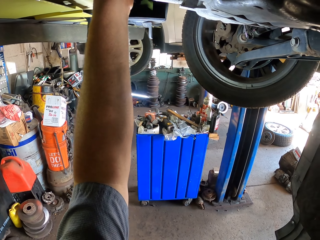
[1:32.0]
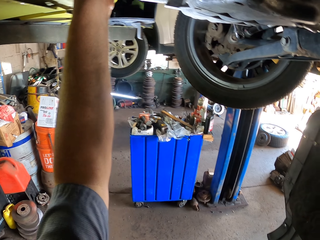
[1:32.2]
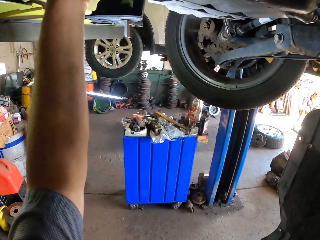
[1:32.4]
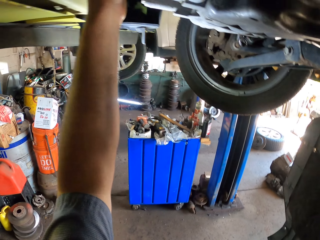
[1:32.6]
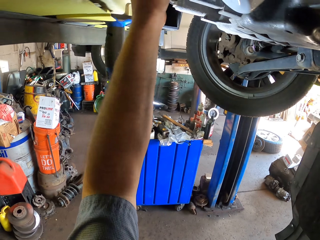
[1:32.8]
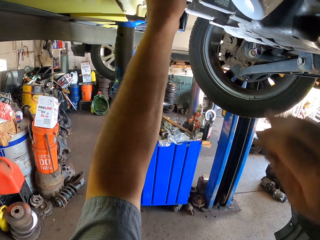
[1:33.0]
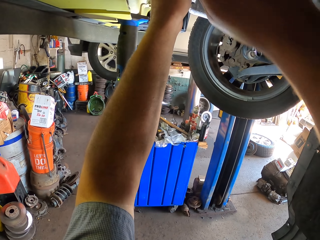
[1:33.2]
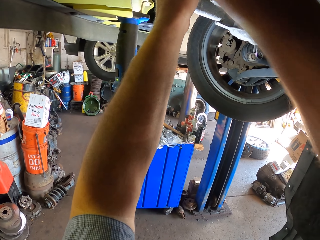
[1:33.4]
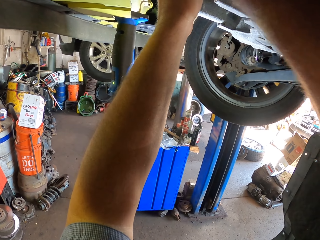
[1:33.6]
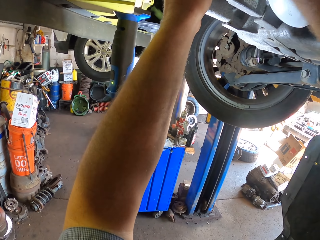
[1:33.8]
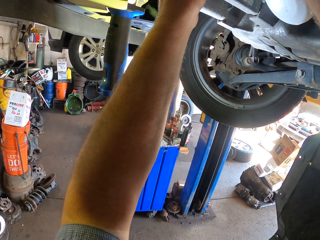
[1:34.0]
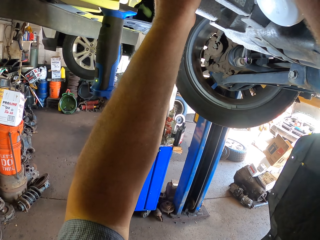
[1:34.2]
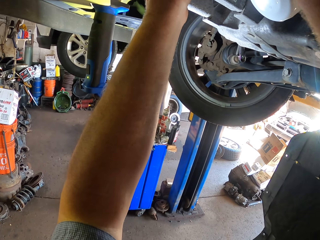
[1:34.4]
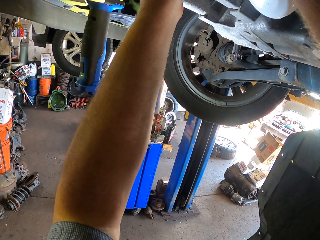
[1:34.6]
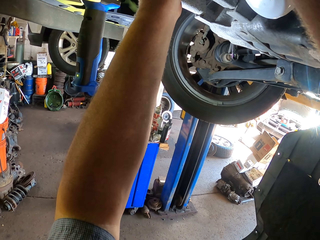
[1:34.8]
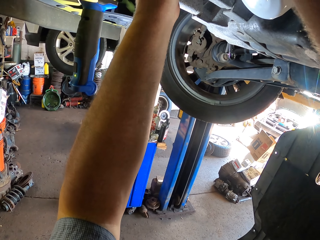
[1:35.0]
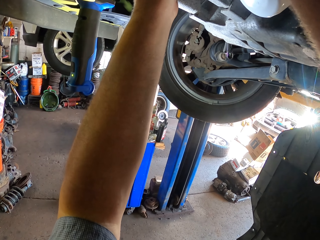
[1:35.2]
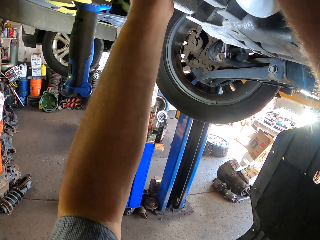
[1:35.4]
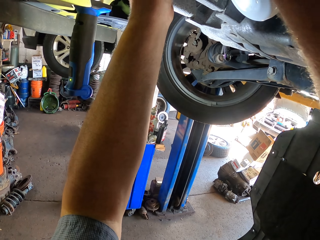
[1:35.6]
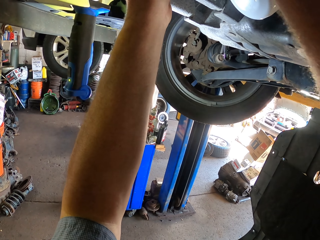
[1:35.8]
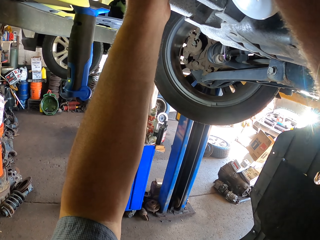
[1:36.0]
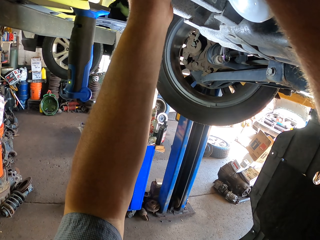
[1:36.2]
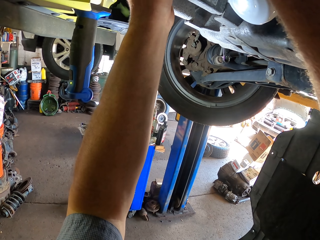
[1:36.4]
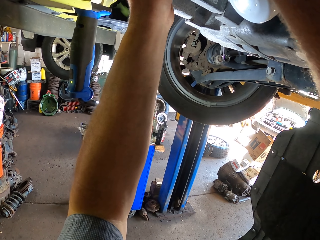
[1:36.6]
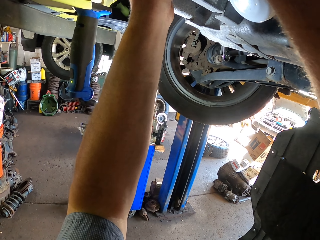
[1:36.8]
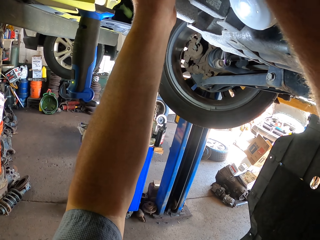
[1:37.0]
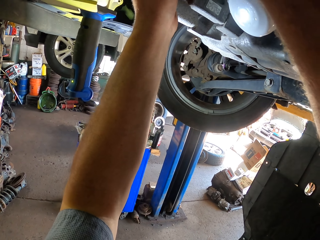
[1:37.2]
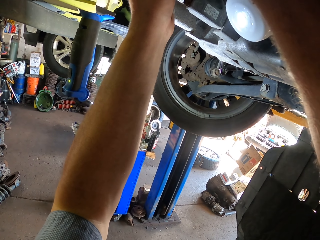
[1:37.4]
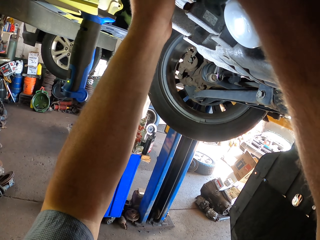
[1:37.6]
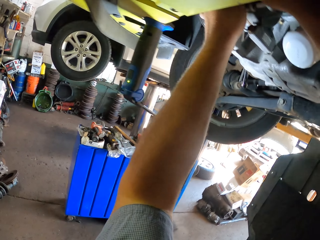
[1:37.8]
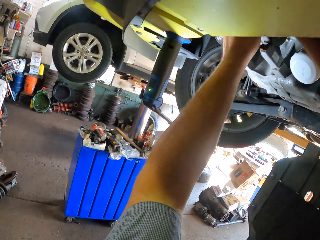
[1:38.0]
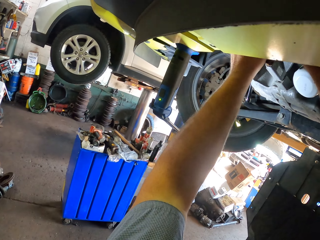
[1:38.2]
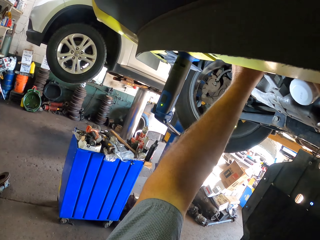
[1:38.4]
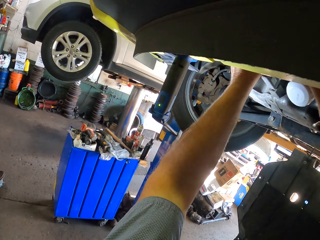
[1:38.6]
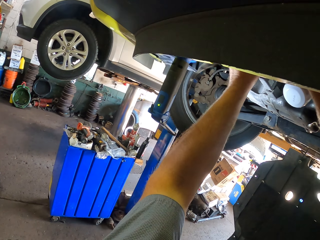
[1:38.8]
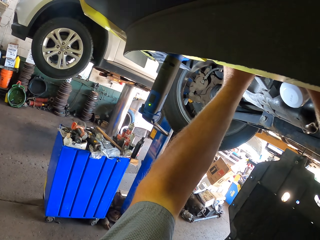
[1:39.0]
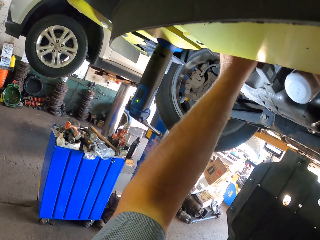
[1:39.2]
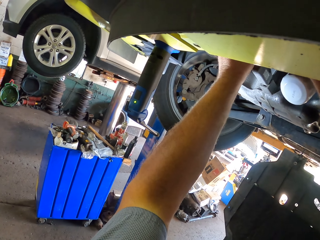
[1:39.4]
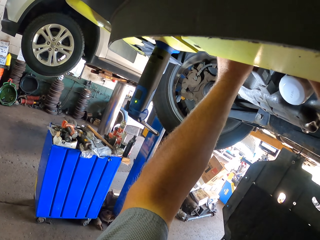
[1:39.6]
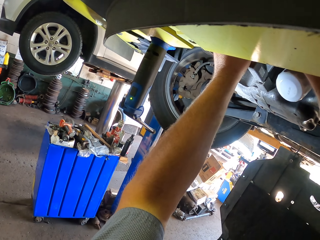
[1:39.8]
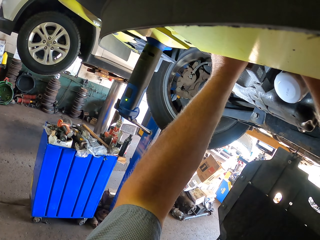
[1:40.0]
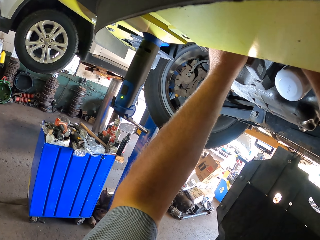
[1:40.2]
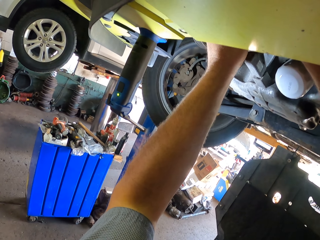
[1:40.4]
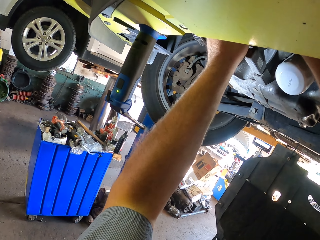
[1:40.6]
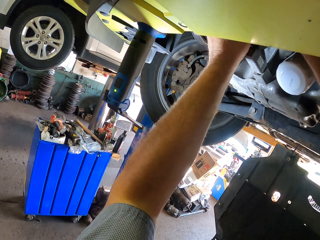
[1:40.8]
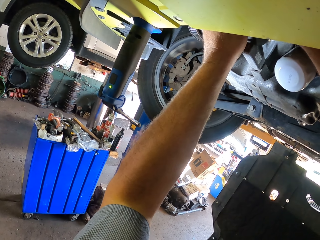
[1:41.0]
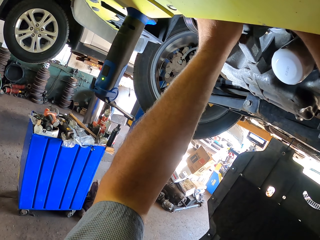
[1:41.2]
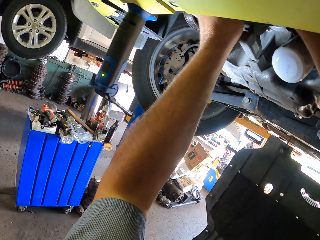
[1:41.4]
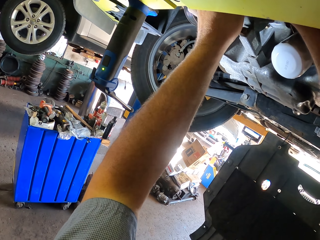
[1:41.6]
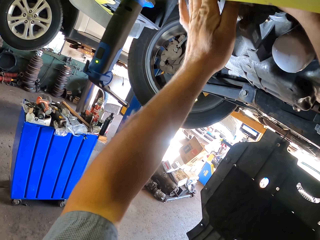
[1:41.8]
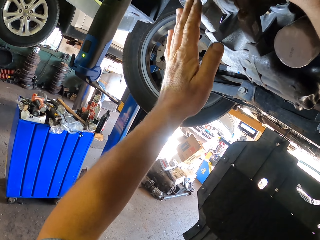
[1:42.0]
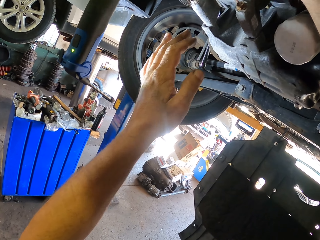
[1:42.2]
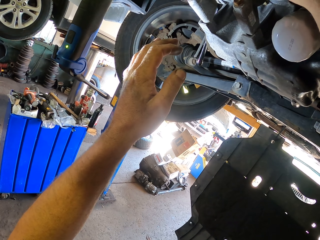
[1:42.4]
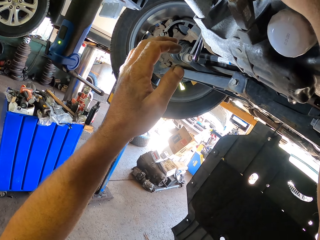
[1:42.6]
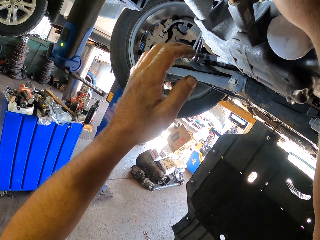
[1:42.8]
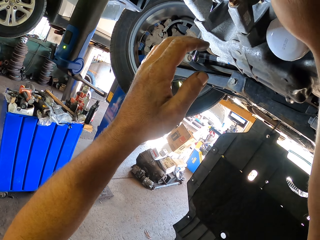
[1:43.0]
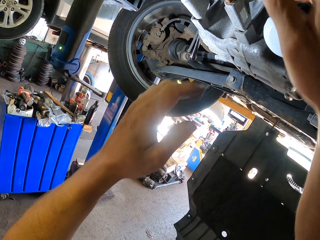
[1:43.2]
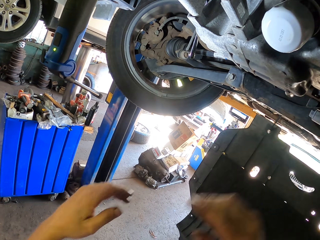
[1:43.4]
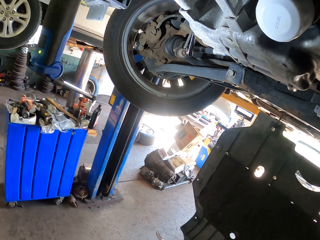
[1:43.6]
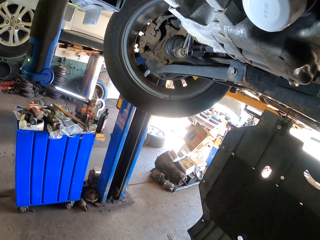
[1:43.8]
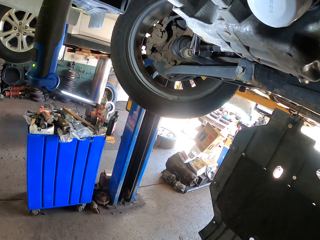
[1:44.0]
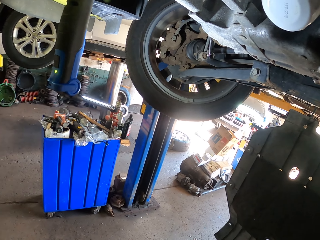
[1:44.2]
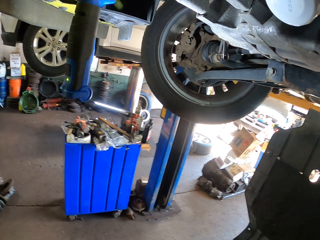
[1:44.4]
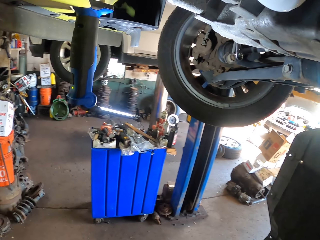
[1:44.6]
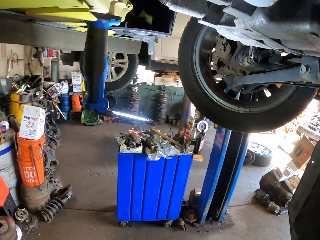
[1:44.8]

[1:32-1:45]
The camera wearer puts his hands down.

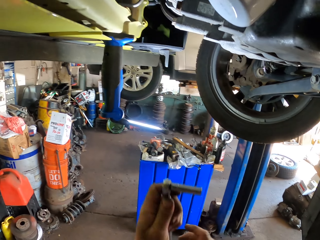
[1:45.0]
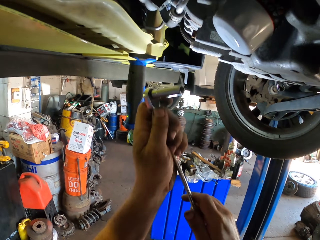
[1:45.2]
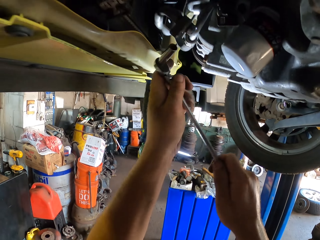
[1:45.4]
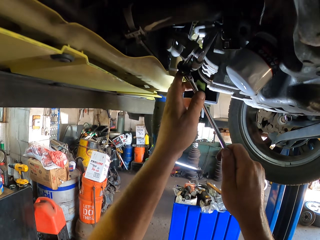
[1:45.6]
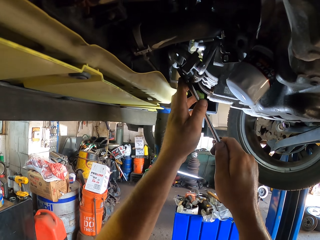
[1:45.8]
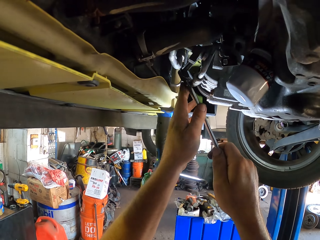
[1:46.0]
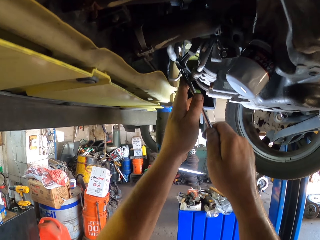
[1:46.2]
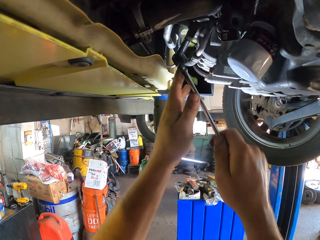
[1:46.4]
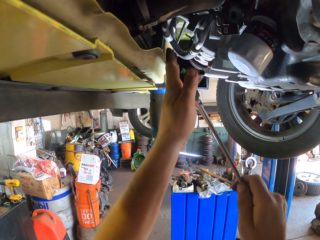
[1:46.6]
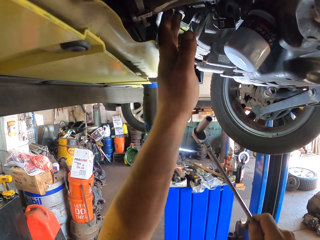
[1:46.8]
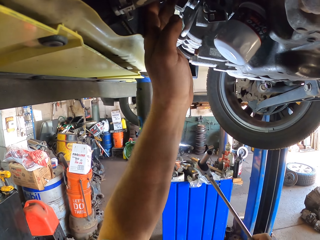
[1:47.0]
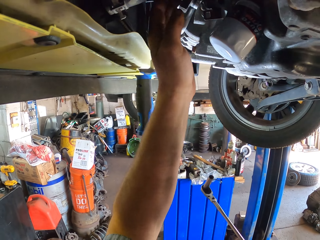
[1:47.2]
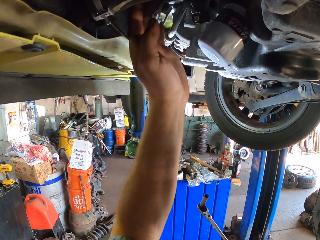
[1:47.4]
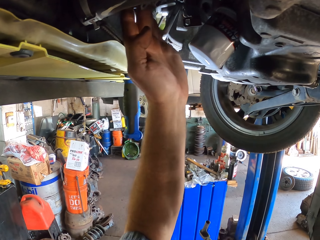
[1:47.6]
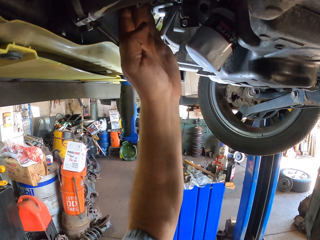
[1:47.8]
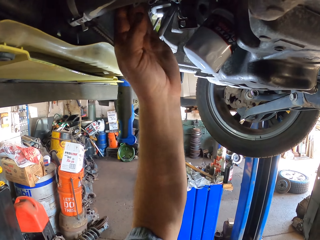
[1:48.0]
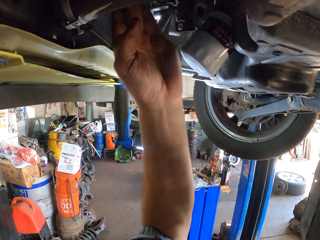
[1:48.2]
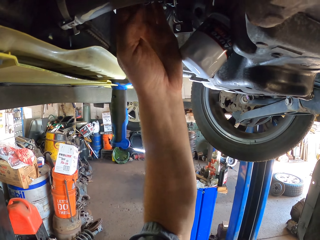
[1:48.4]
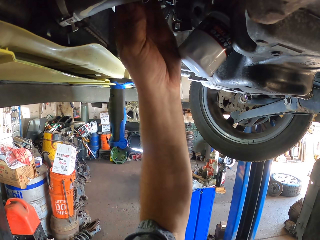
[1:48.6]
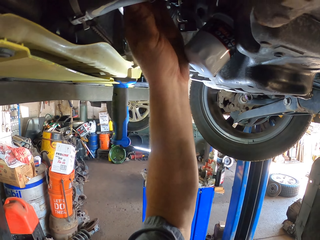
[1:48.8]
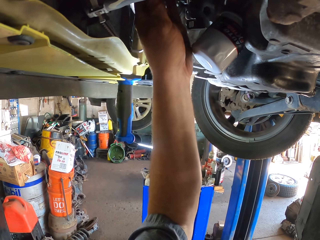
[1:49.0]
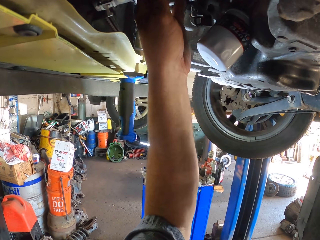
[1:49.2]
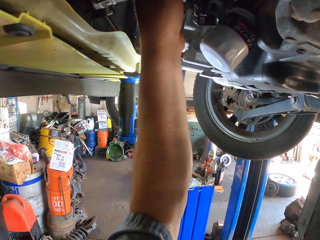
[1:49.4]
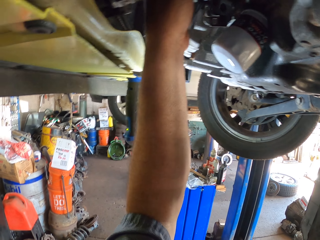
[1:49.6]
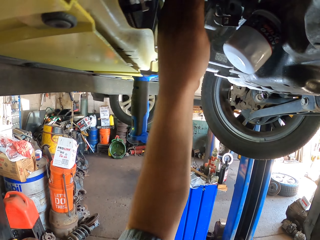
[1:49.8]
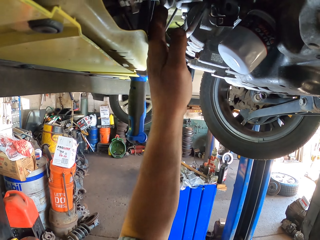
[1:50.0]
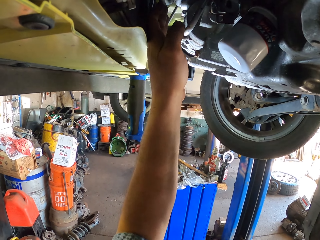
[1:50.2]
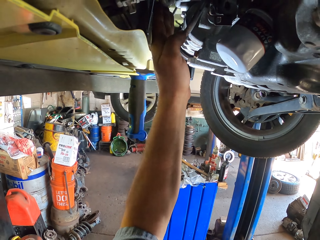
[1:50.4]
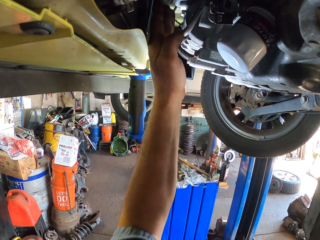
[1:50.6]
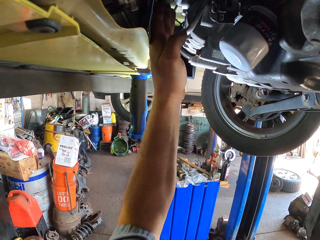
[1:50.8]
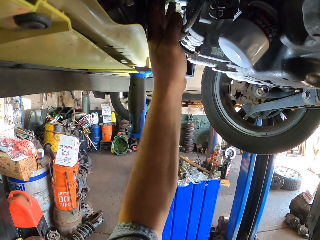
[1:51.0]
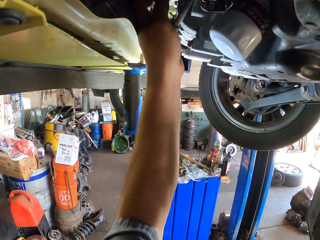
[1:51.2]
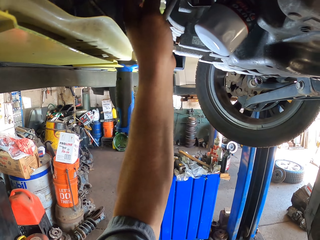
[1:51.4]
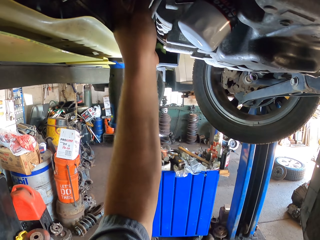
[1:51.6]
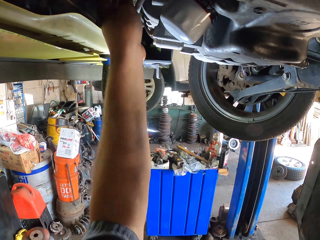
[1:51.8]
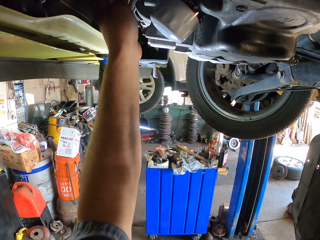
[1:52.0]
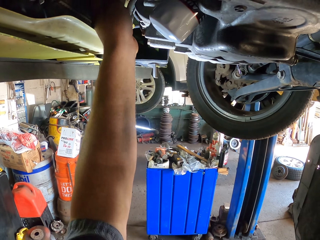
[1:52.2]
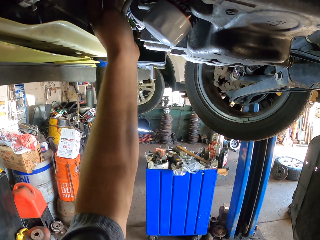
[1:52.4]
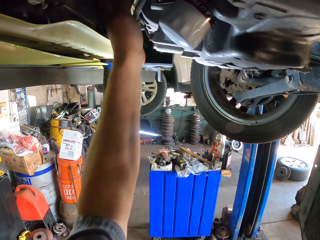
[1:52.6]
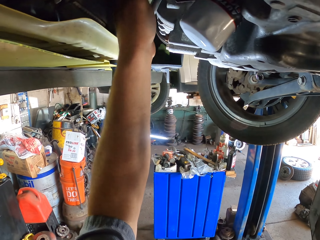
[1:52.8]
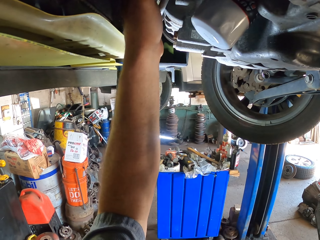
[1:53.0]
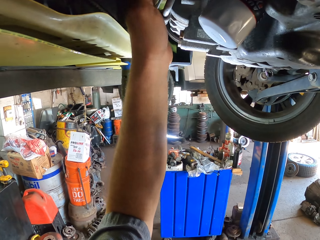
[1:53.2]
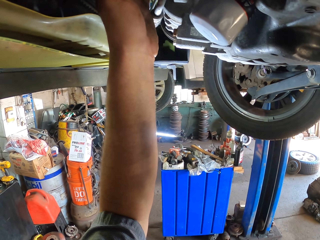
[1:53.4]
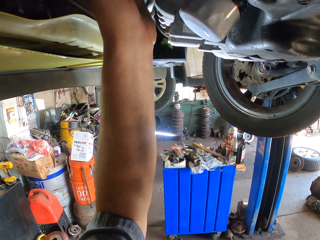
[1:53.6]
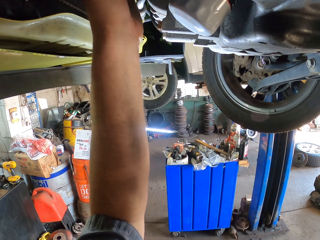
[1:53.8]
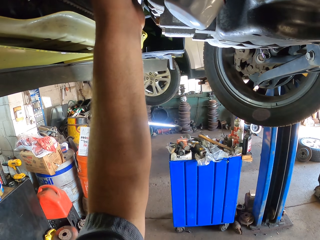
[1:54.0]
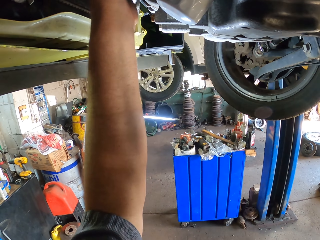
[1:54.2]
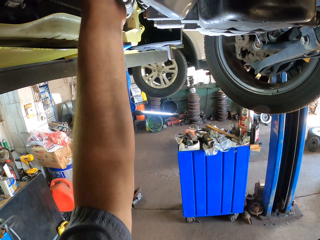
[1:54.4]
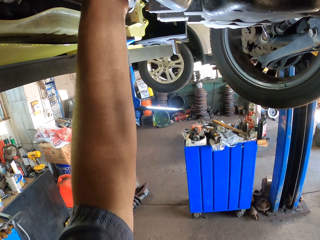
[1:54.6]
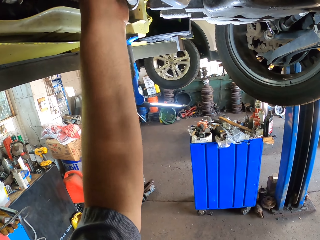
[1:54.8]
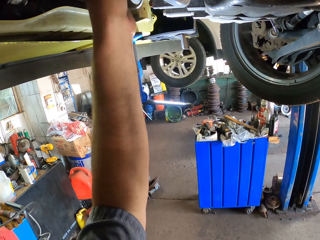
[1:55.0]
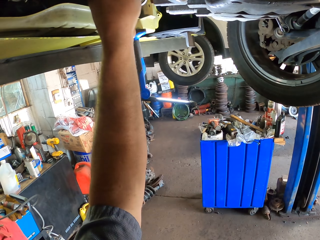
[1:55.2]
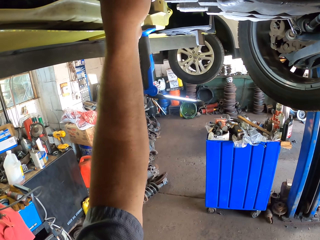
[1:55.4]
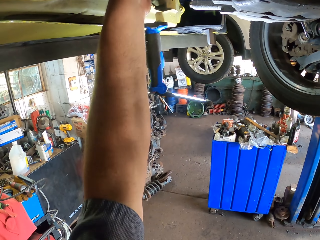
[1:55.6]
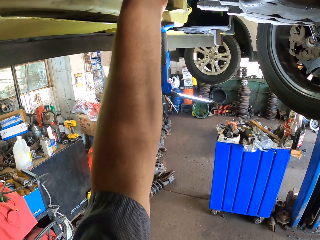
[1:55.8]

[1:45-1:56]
The camera wearer fixes the car with a spanner.
